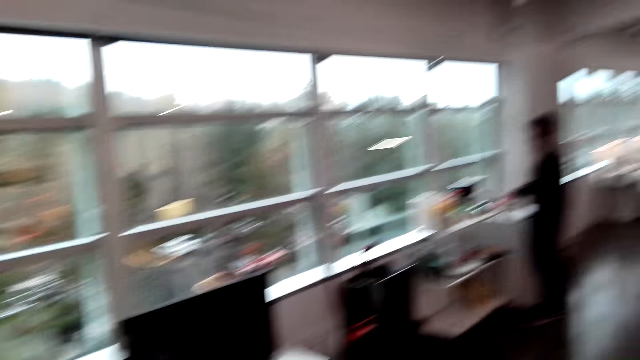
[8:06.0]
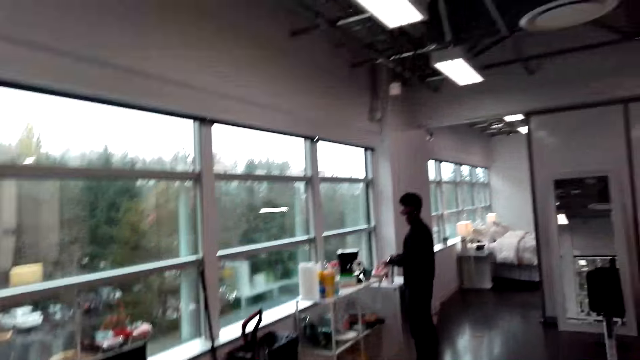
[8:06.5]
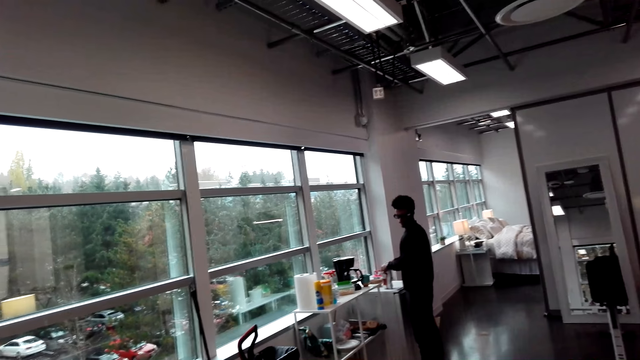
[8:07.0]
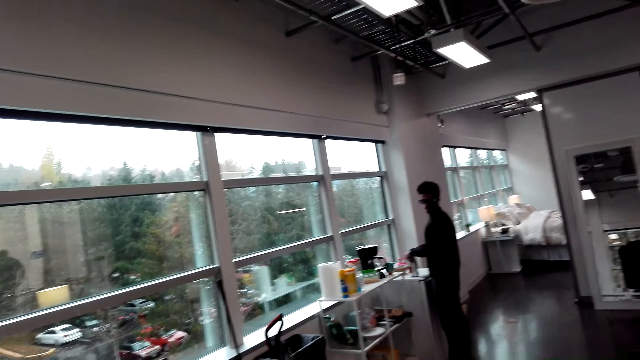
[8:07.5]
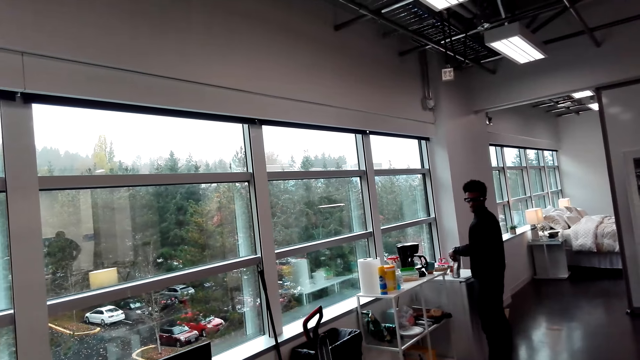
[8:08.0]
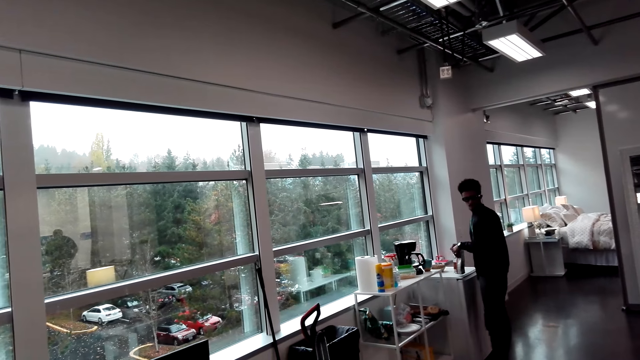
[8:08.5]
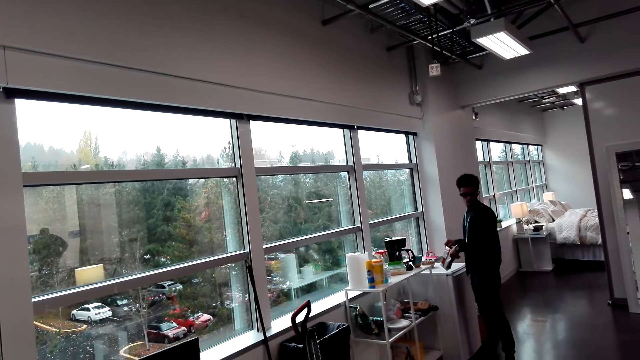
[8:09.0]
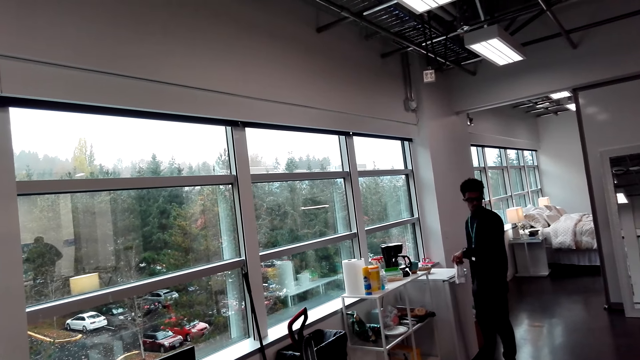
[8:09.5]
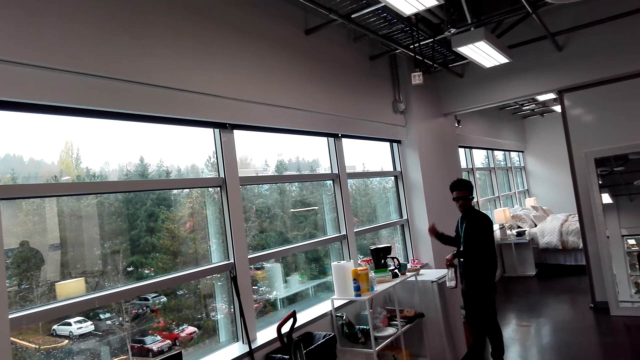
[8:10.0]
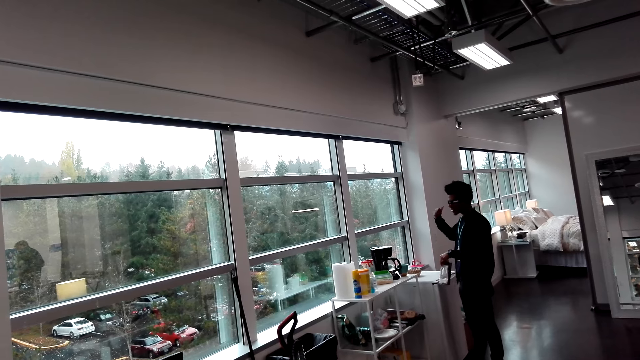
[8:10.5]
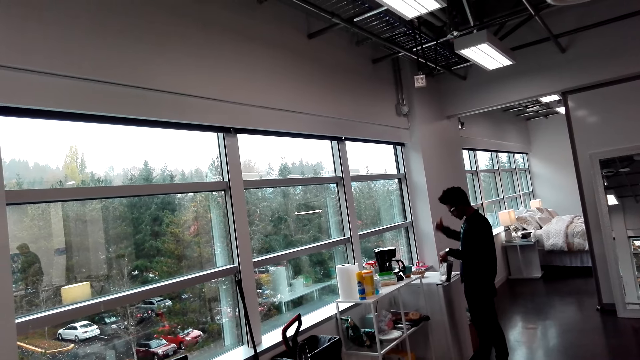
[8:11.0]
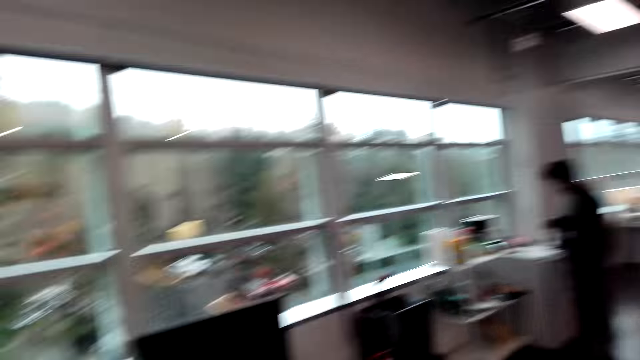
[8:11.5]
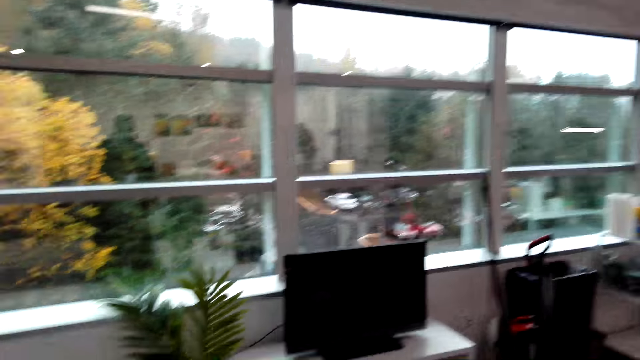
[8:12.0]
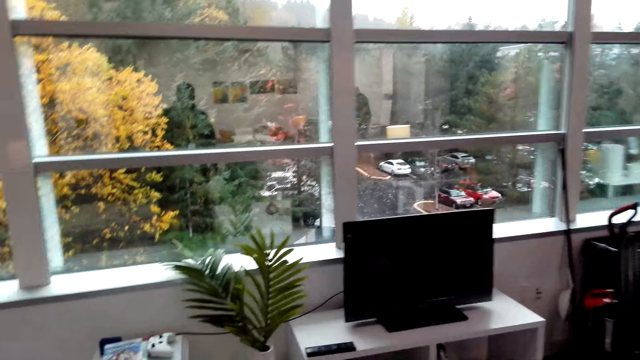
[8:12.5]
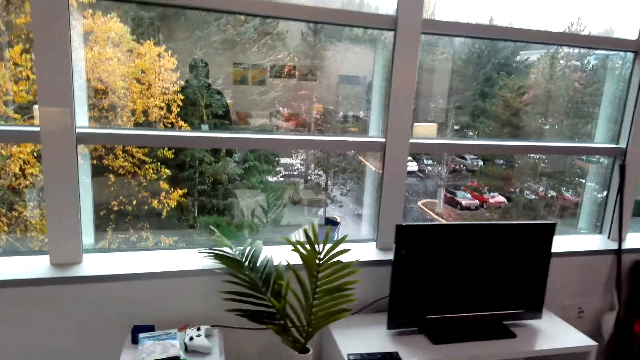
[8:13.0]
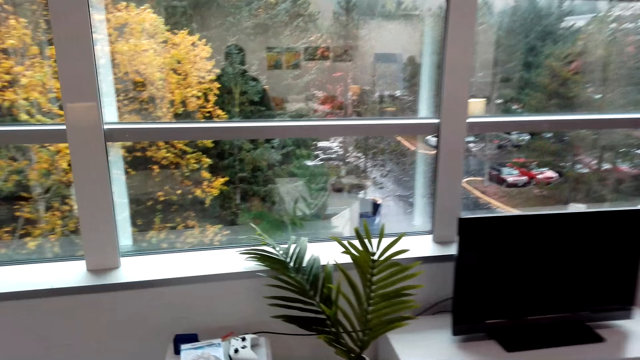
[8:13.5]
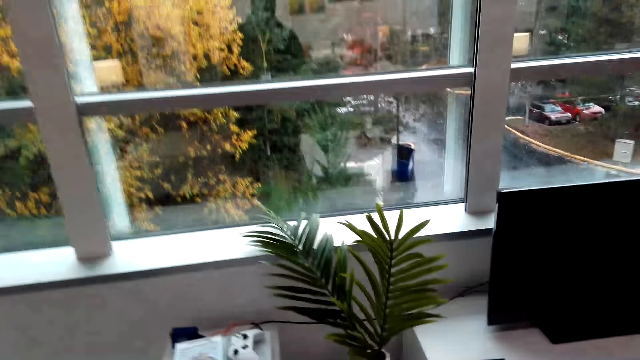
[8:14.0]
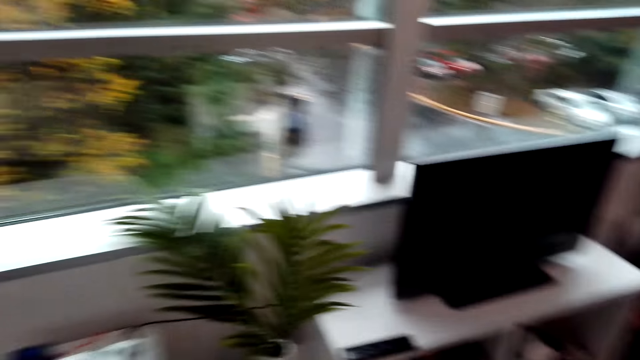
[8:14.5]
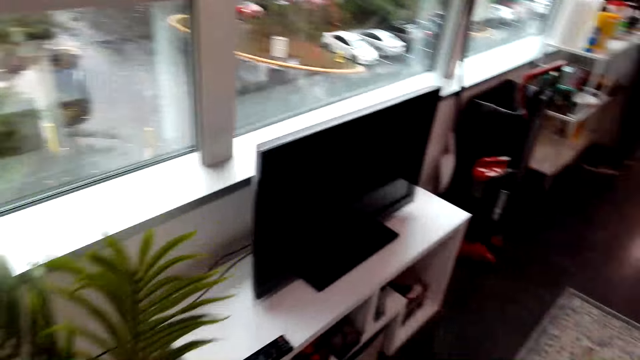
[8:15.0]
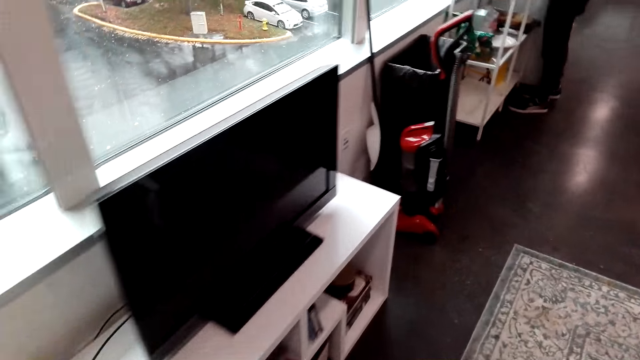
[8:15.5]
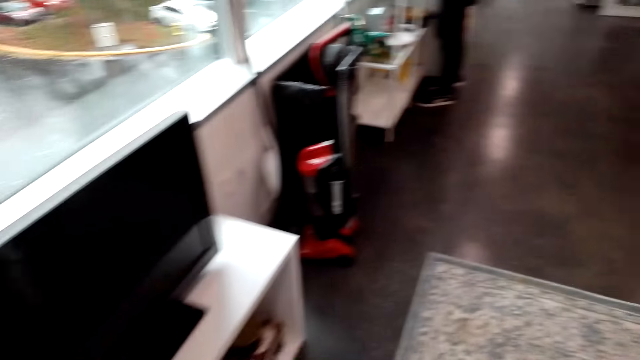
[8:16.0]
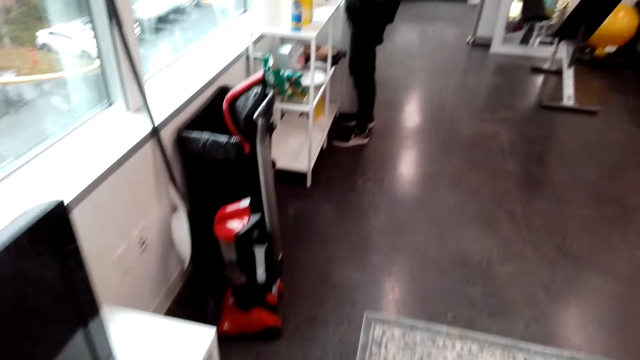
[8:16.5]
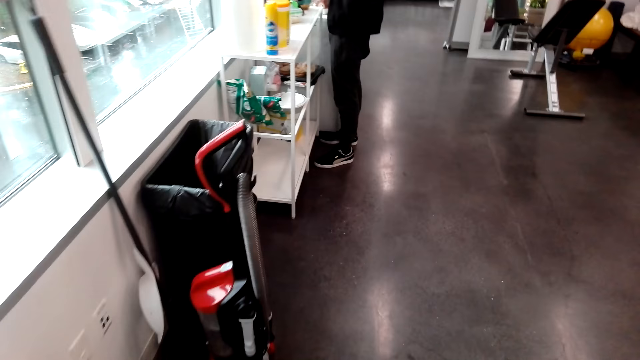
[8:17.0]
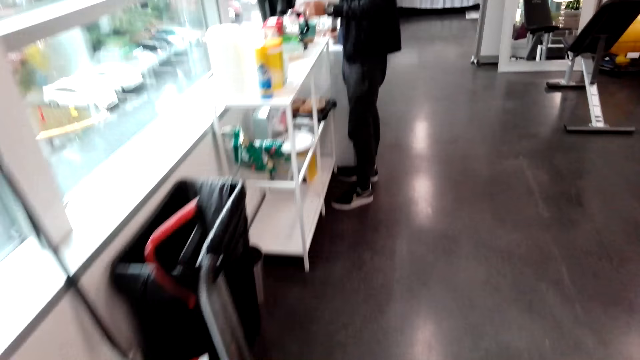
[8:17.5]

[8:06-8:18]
The camera wearer picks up a packet of product. They hold snacks in the room.

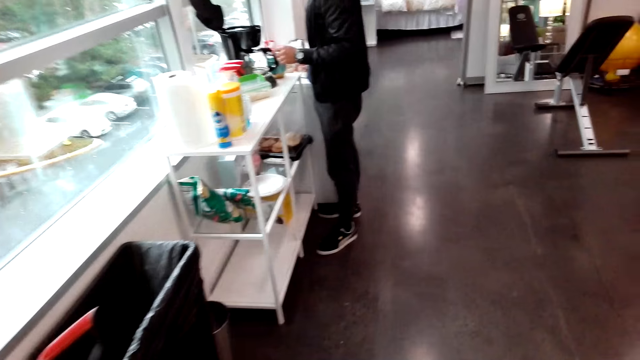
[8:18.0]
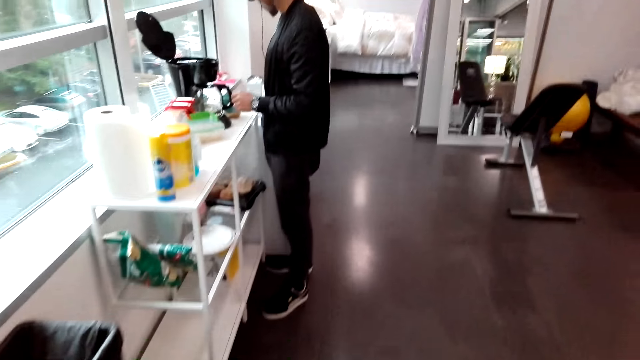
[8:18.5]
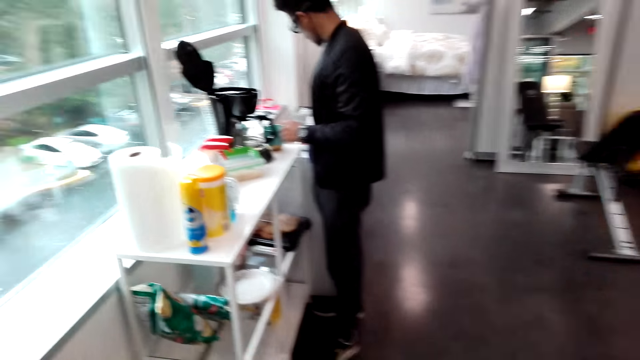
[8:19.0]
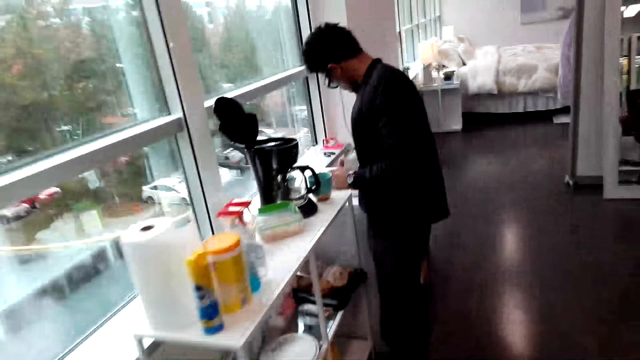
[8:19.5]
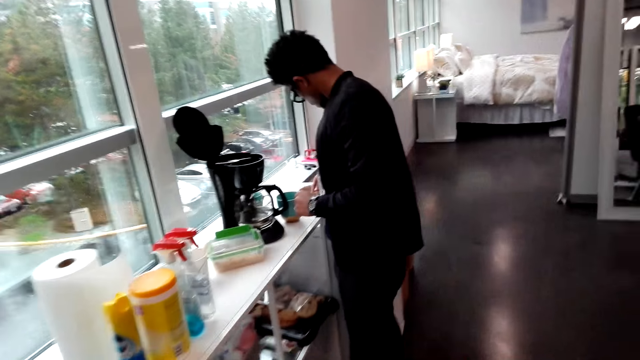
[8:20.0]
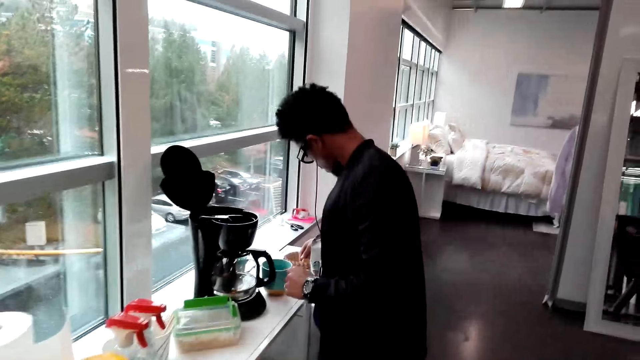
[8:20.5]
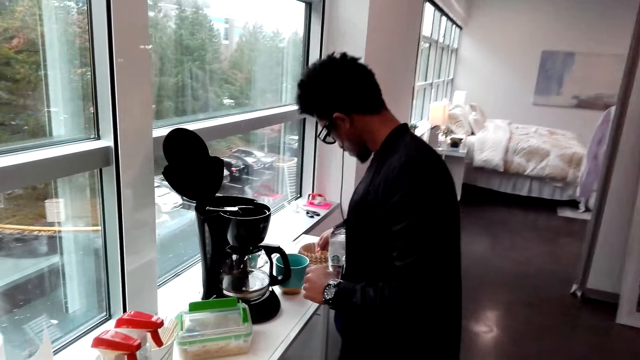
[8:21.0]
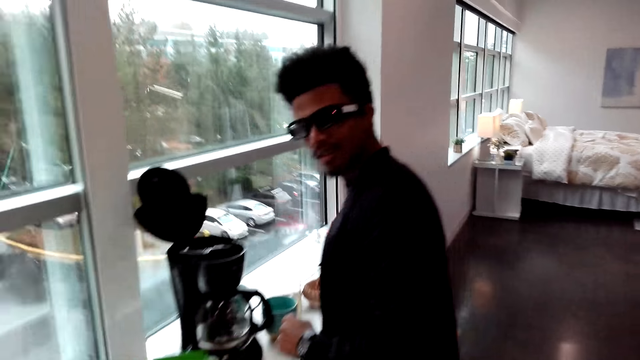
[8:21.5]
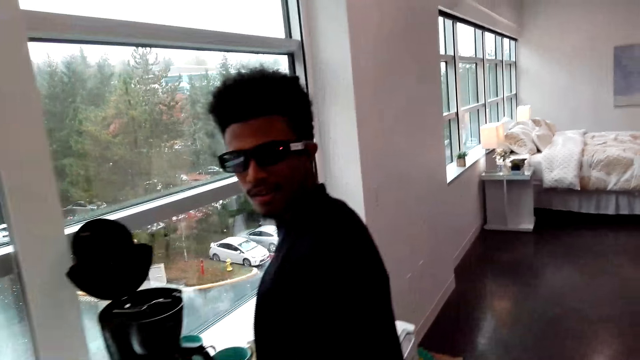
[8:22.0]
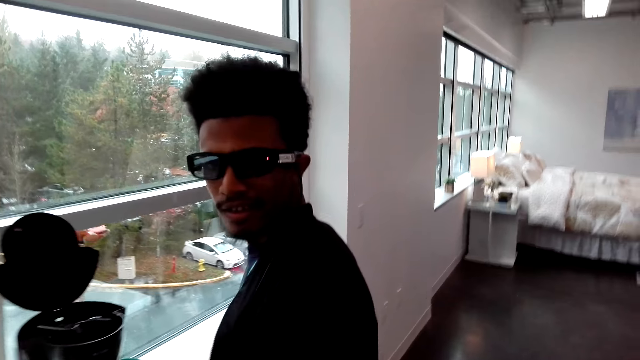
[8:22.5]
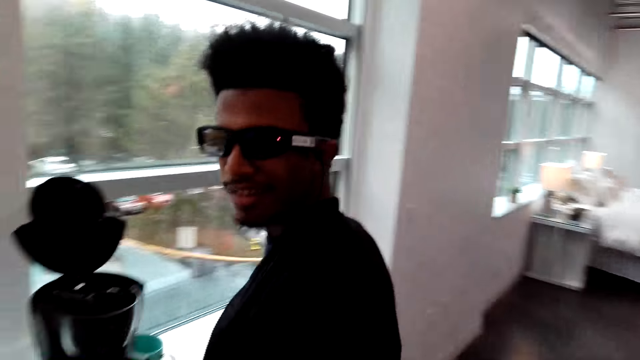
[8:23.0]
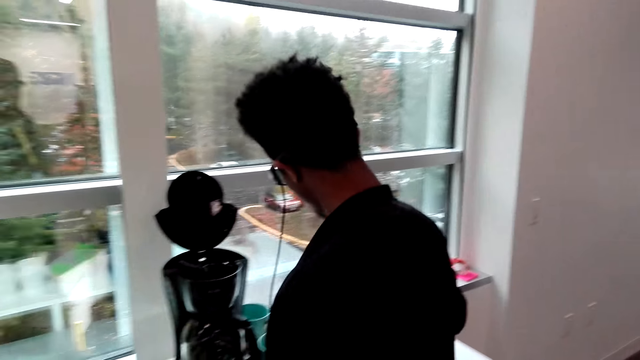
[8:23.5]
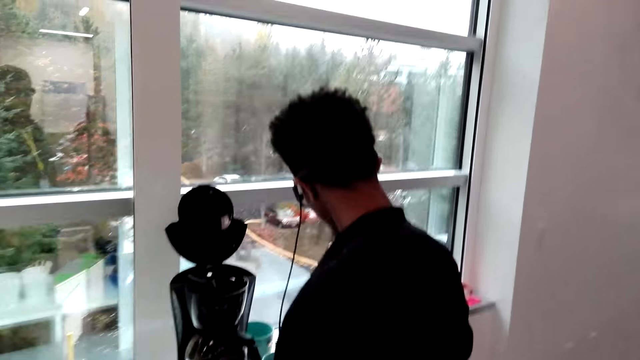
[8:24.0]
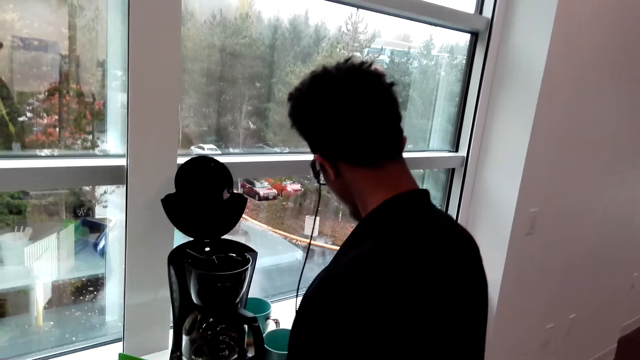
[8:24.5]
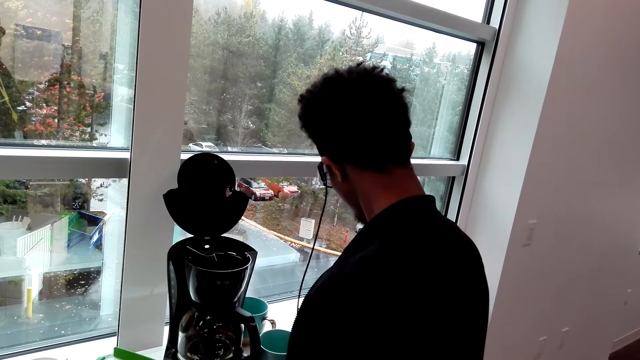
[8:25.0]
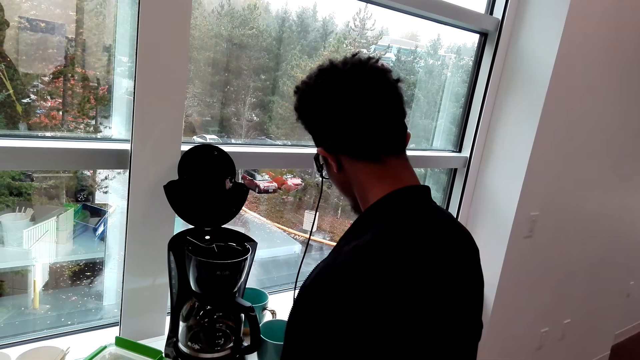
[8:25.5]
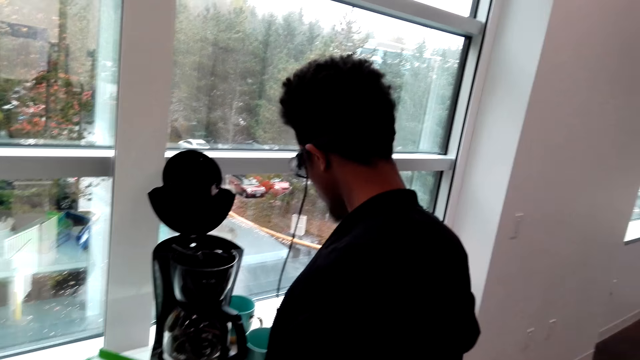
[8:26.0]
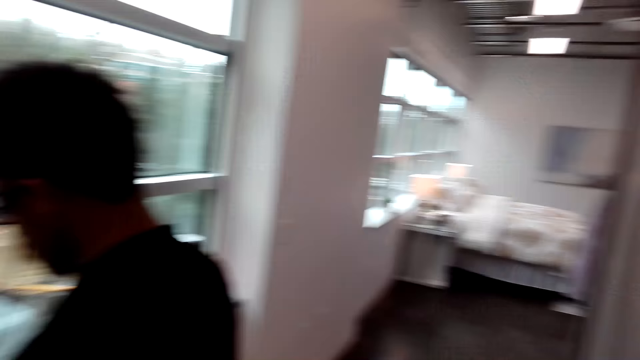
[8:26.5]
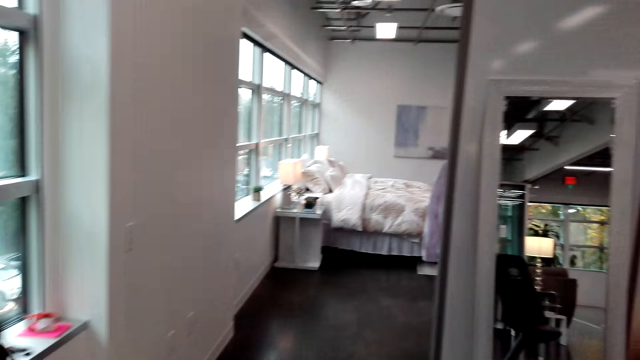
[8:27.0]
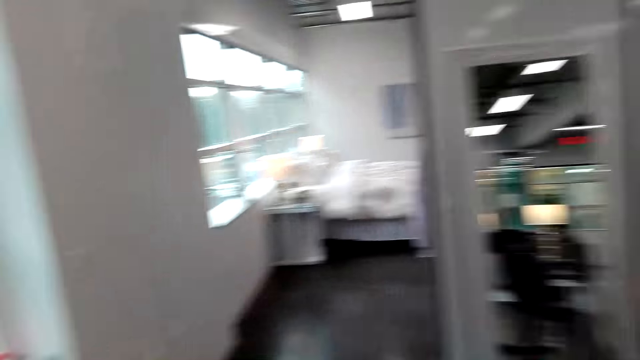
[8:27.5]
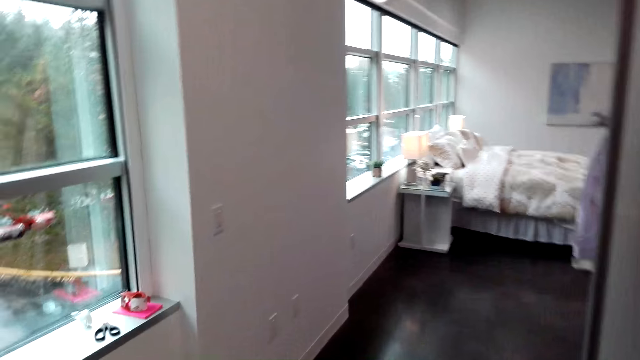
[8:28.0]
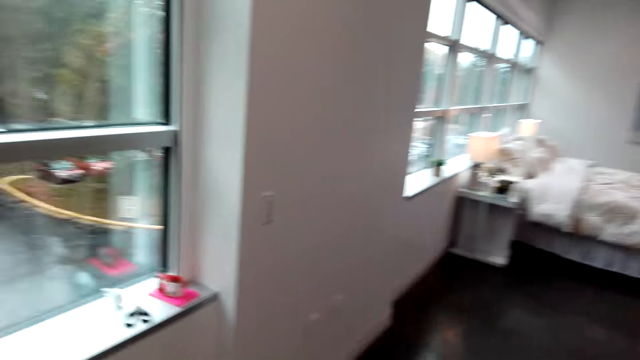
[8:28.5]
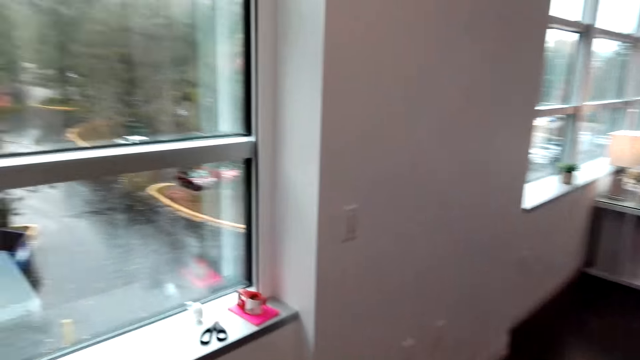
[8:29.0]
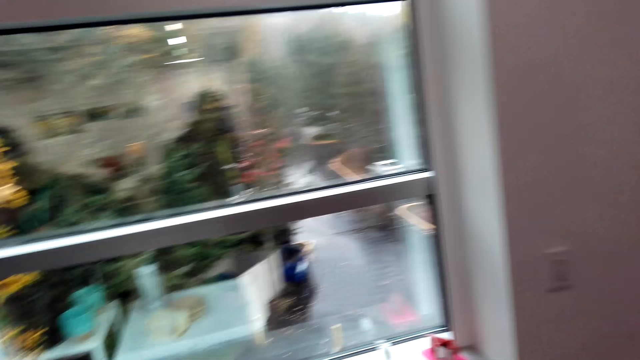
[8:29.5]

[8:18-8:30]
The camera wearer prepares coffee.
